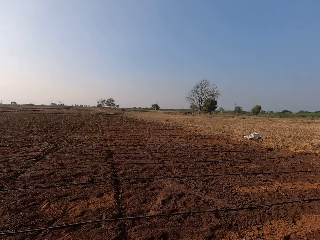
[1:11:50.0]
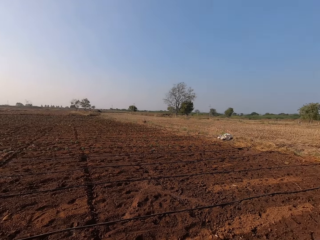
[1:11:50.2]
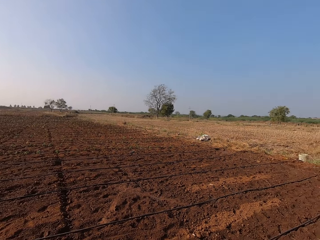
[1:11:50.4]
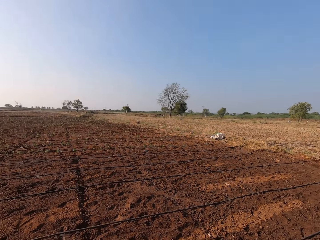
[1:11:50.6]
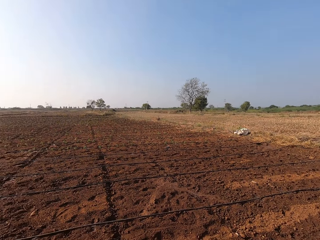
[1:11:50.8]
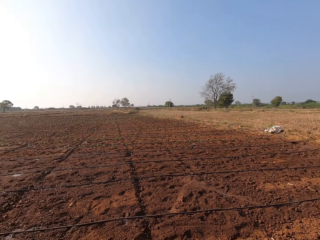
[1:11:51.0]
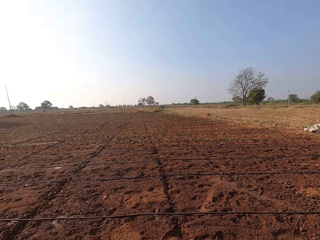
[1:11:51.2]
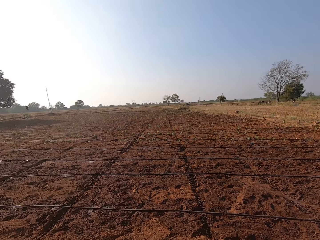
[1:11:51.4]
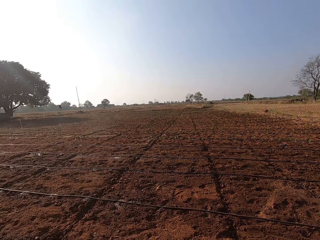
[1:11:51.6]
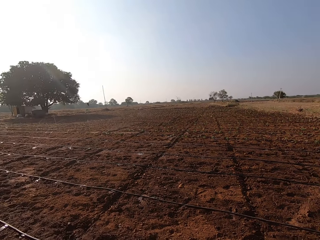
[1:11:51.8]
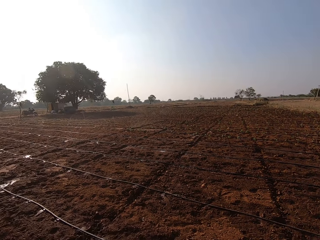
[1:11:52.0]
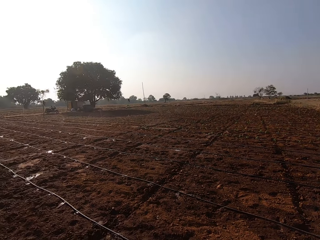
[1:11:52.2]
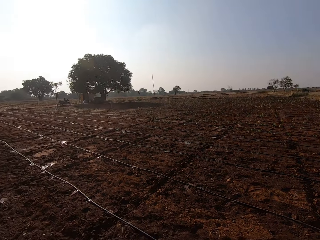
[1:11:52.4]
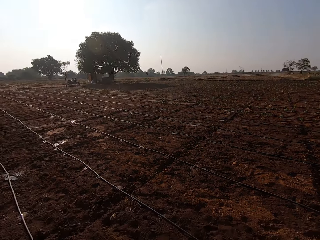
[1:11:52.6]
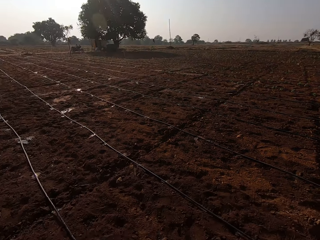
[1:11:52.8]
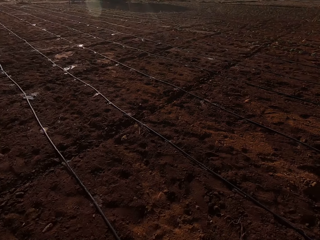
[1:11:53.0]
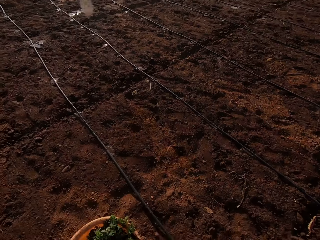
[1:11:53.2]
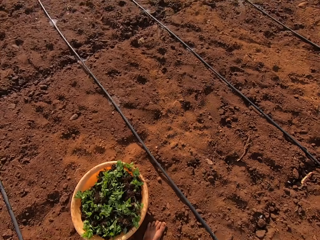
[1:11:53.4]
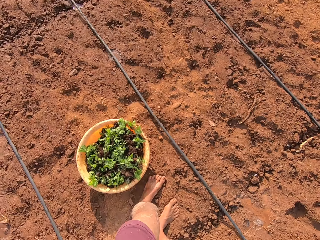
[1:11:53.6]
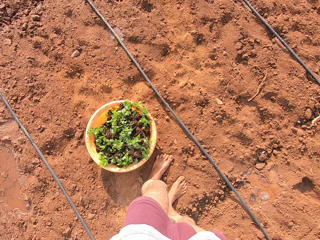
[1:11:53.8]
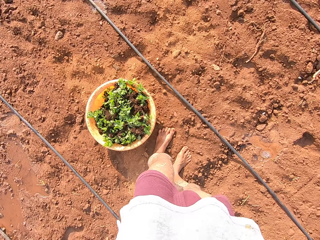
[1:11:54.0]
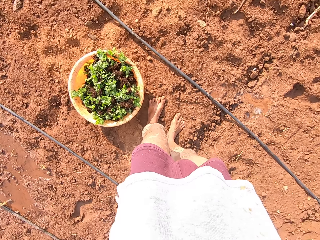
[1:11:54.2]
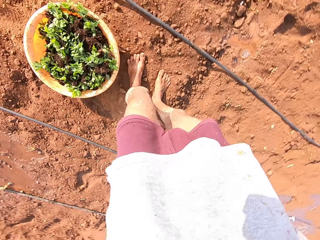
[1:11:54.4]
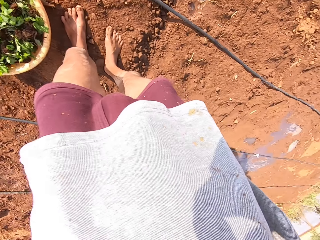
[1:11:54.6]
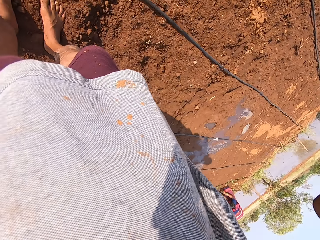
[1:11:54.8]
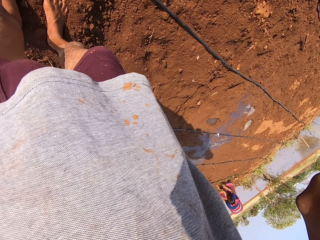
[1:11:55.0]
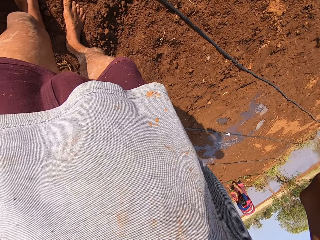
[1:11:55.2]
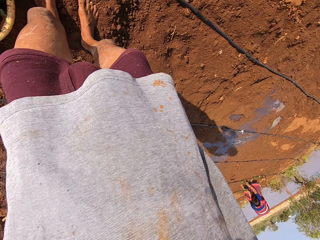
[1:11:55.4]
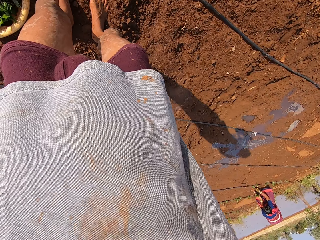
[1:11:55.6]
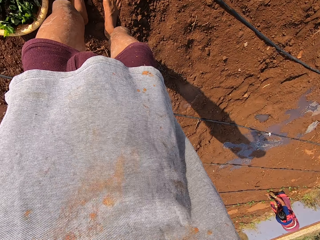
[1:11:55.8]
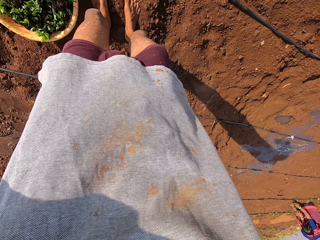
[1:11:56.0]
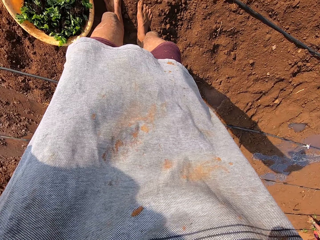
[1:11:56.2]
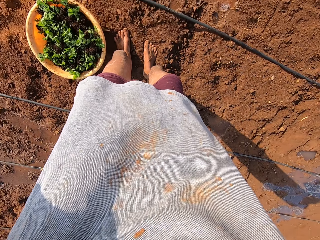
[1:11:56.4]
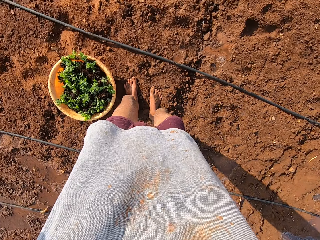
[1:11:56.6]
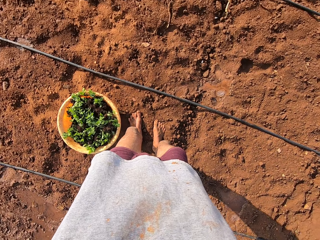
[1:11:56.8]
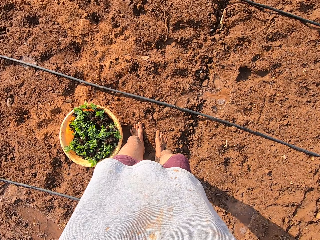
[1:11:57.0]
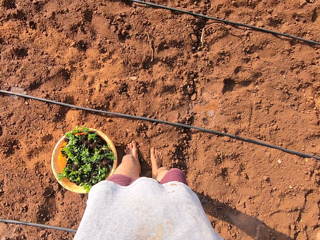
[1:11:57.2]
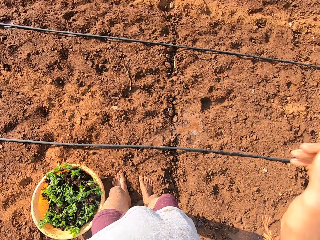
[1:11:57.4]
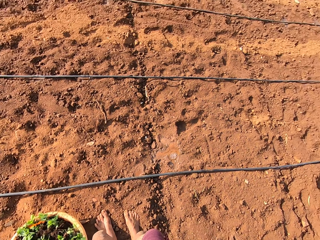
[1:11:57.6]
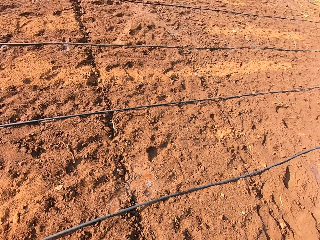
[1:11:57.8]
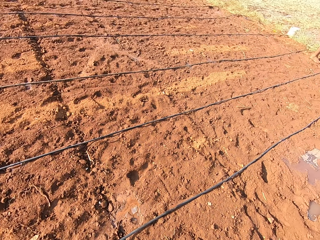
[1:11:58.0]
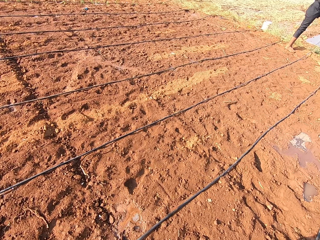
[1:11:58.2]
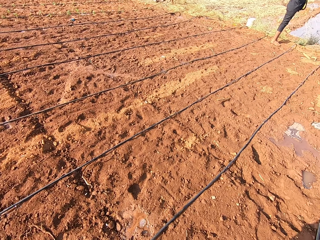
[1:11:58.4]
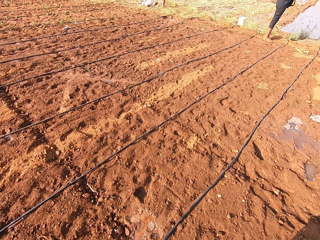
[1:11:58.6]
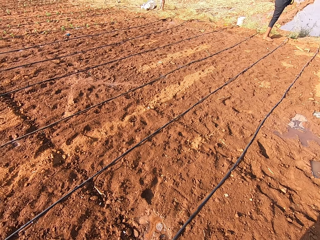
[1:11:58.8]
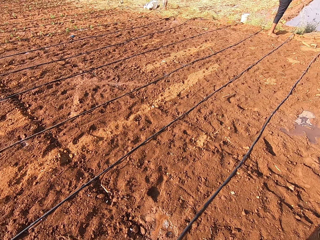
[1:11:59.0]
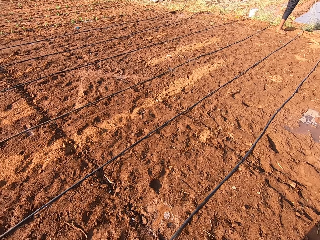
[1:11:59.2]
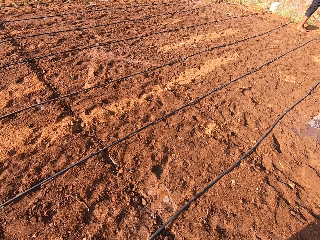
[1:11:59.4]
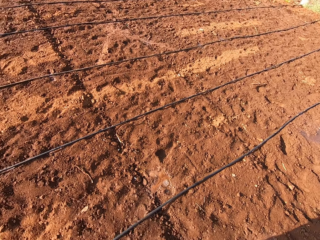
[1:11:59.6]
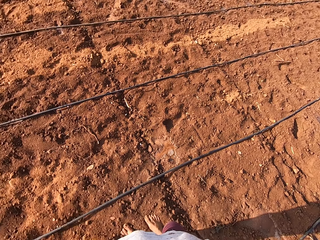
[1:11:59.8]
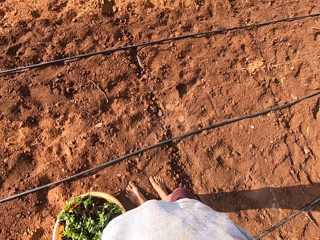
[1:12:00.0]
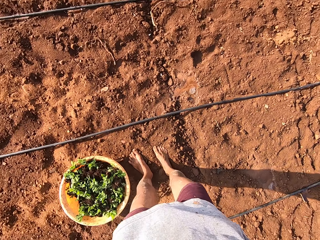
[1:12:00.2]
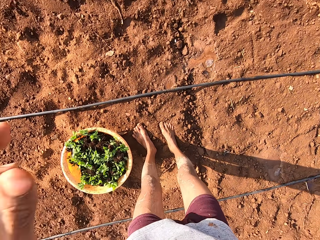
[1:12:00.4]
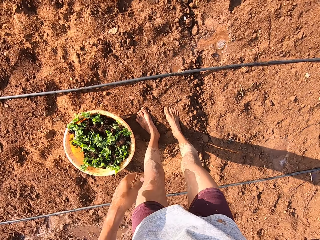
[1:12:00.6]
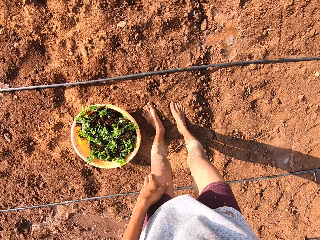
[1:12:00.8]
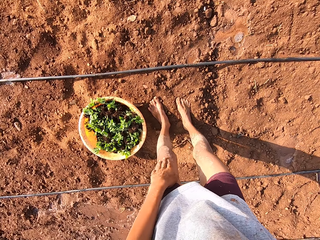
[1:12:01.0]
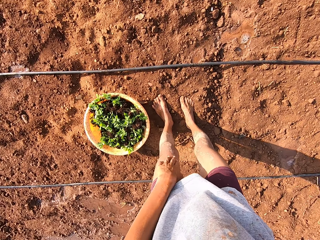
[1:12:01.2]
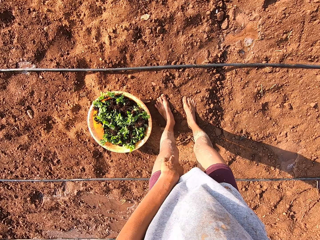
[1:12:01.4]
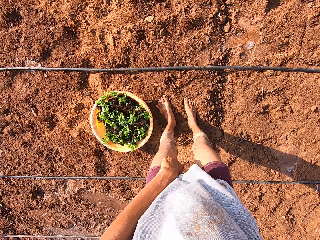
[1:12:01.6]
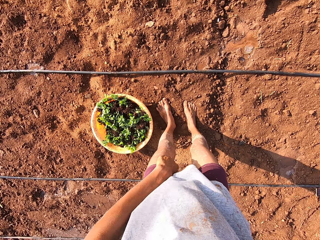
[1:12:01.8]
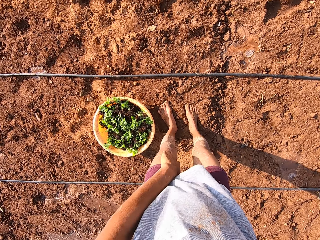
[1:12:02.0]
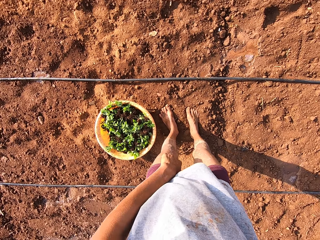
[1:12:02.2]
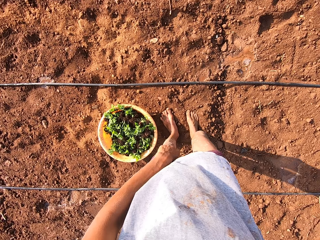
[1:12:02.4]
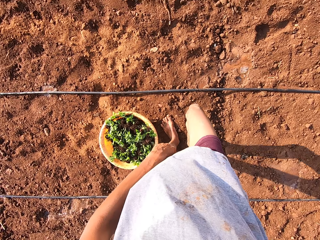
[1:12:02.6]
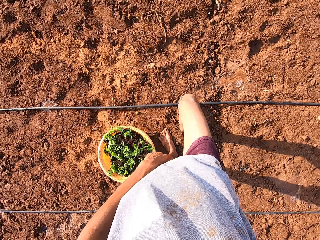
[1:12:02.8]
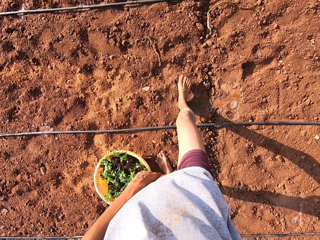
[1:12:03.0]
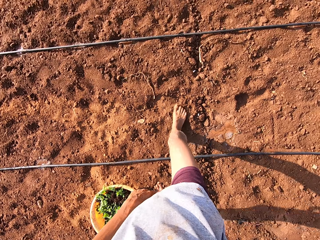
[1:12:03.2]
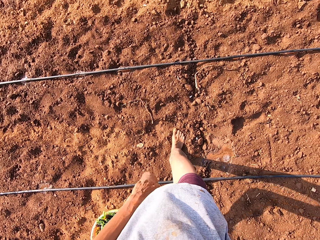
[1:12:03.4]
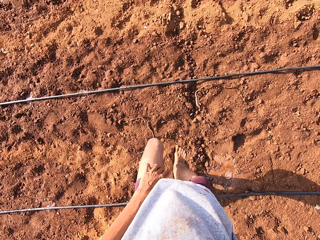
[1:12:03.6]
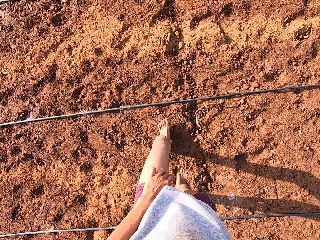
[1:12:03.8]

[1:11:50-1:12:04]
The camera wearer looks around. He looks at the basin. He looks at the garments. He drops the right hand. He touches his left leg with his left hand.

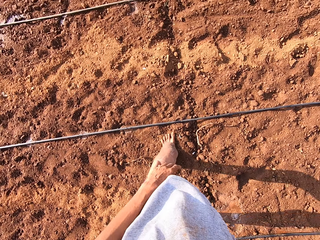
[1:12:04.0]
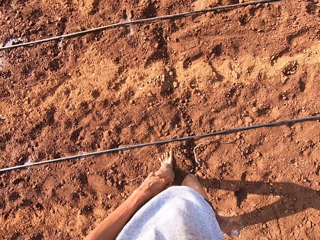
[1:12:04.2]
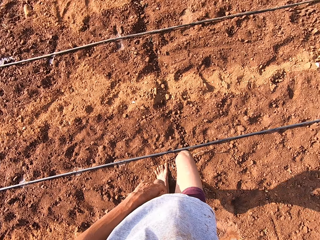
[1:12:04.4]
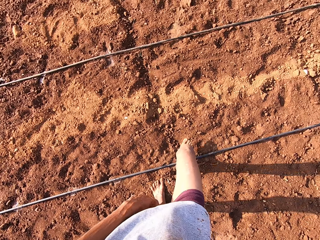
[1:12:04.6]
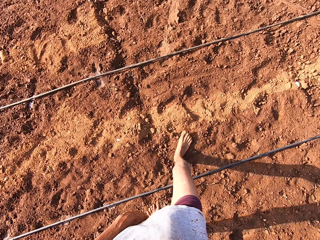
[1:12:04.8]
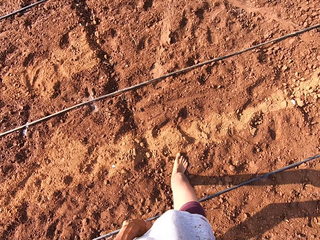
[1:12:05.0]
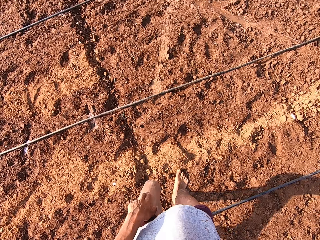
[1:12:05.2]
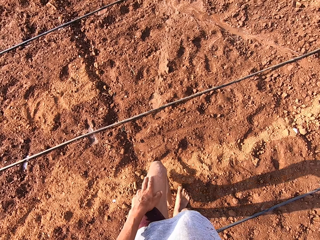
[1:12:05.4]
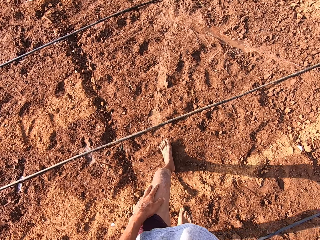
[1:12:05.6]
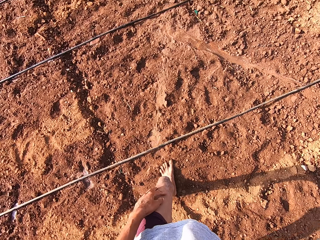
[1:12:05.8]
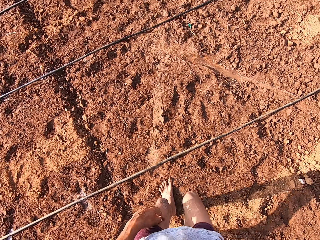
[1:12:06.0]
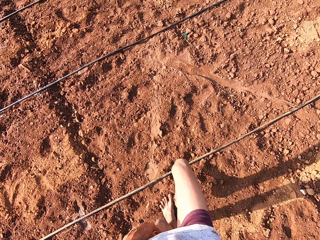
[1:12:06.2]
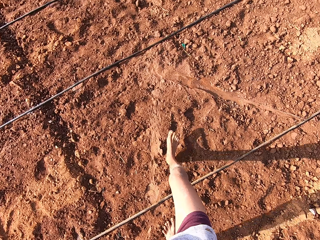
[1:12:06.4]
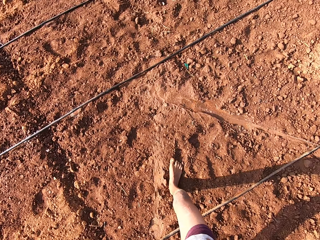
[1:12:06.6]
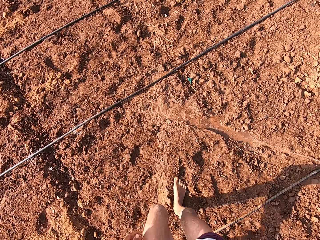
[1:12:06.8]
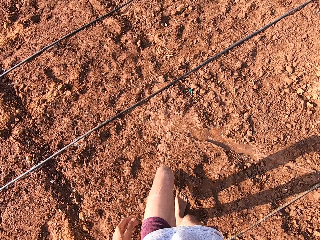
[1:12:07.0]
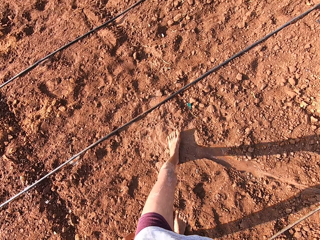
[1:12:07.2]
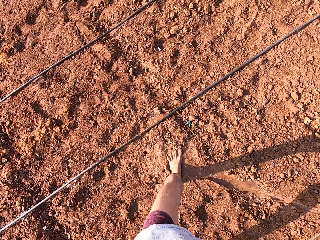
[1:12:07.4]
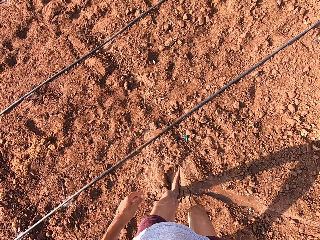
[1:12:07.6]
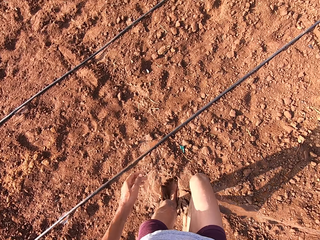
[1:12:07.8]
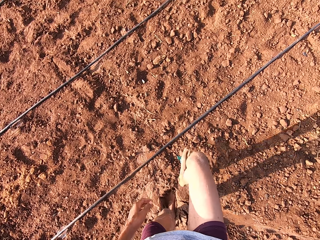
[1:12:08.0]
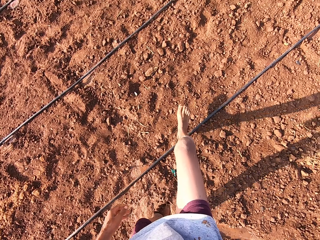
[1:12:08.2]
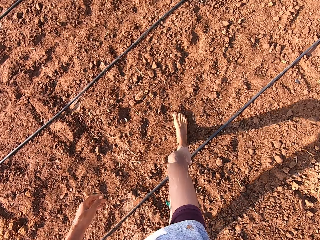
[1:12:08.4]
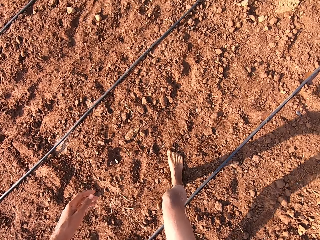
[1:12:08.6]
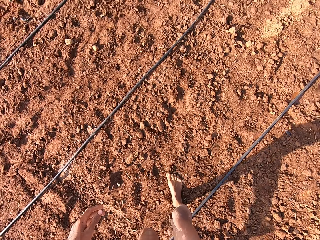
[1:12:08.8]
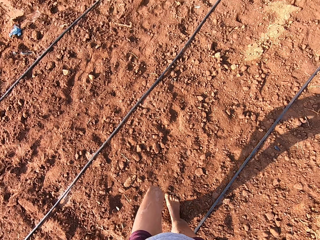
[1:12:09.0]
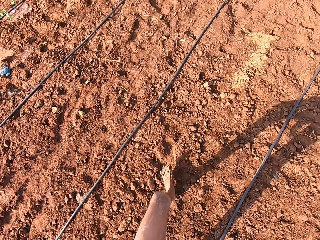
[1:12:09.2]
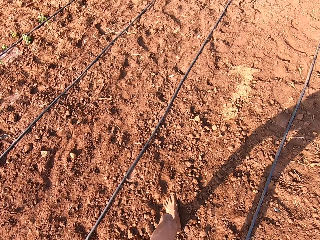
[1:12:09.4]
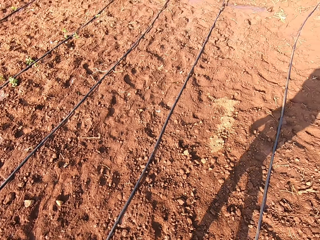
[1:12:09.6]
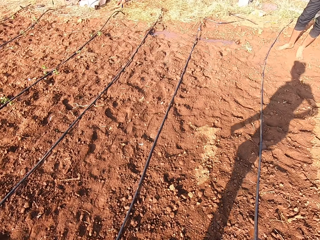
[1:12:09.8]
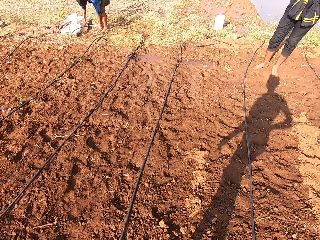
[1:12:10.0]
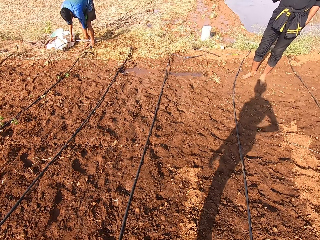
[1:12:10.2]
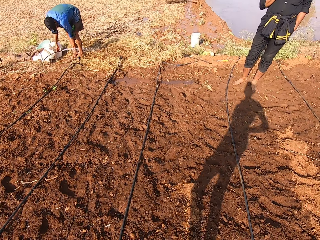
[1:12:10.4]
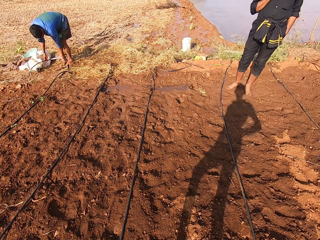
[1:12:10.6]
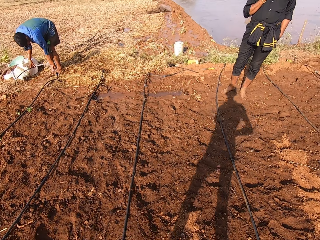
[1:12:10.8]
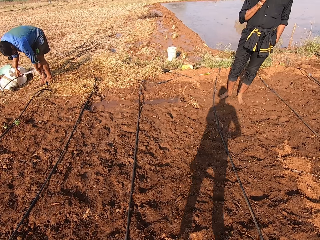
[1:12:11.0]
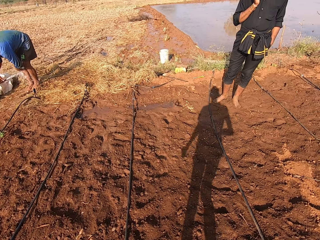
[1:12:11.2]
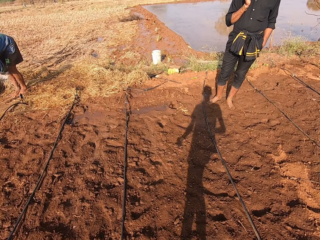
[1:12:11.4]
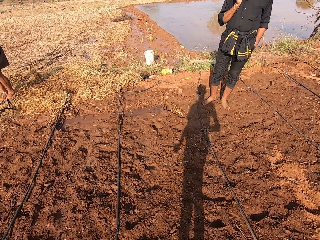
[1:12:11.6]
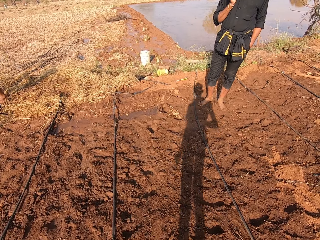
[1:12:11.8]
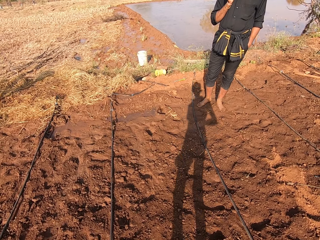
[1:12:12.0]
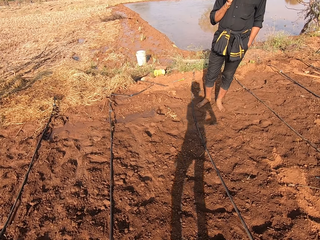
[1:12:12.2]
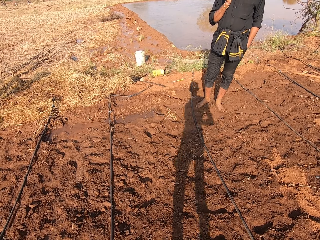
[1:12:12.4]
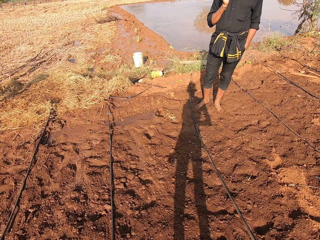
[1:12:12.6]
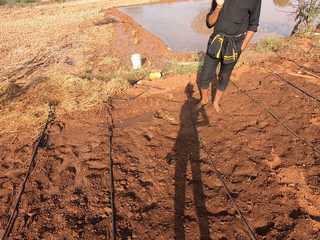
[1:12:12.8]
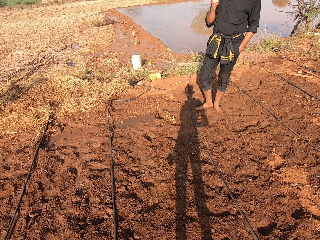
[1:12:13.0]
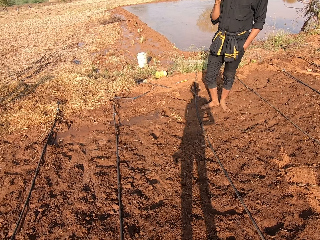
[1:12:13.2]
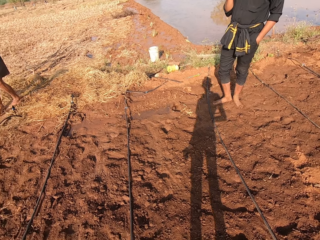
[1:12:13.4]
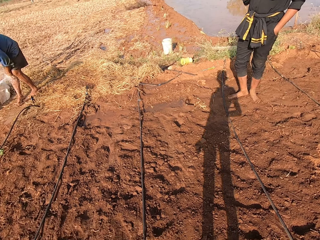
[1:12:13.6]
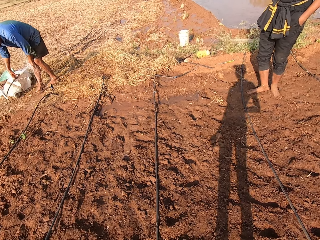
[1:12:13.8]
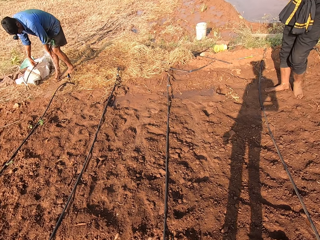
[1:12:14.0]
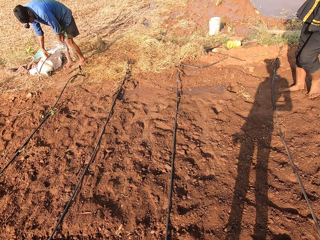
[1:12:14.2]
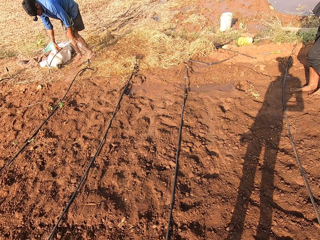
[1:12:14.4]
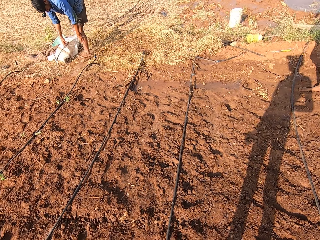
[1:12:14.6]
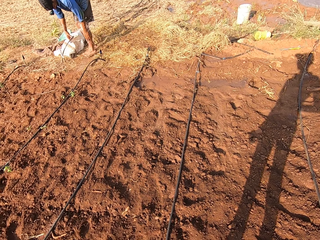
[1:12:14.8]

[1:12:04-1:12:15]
The camera wearer walks ahead. They walk ahead again. They step ahead. A man washes his leg with the hose in his right hand. The camera wearer looks at a man. Another man talks on a phone in his right hand.
